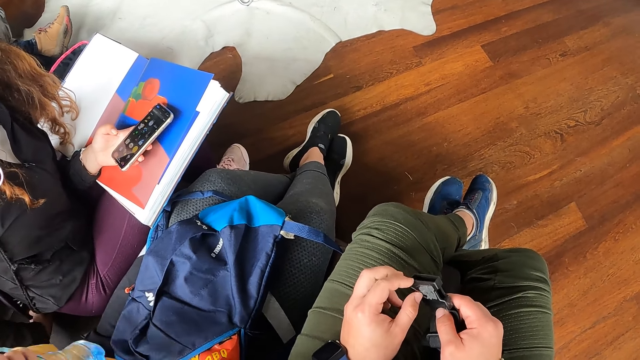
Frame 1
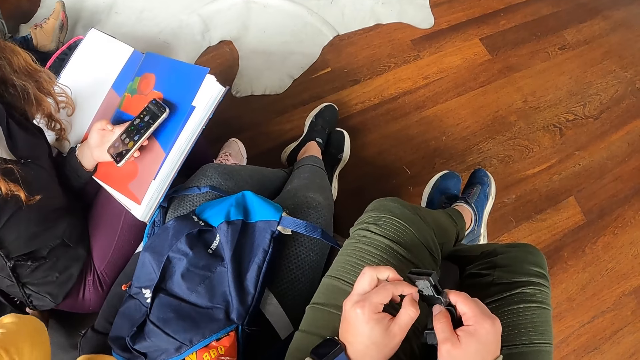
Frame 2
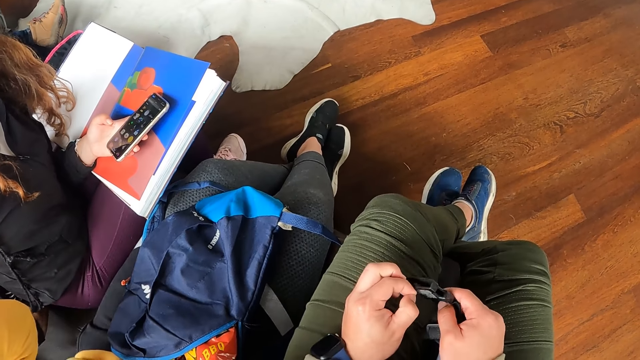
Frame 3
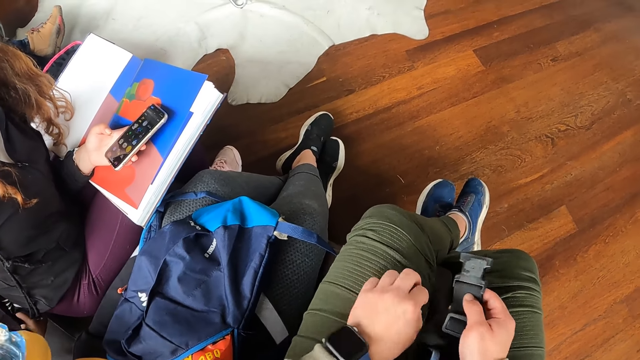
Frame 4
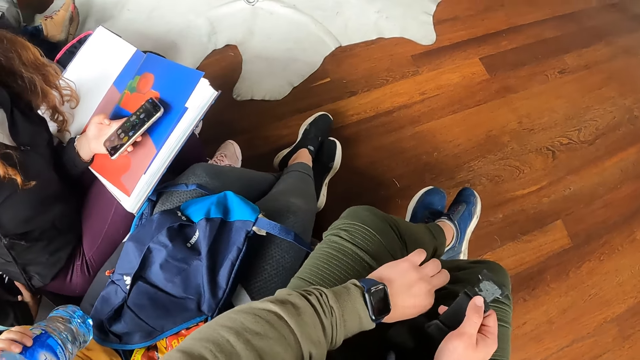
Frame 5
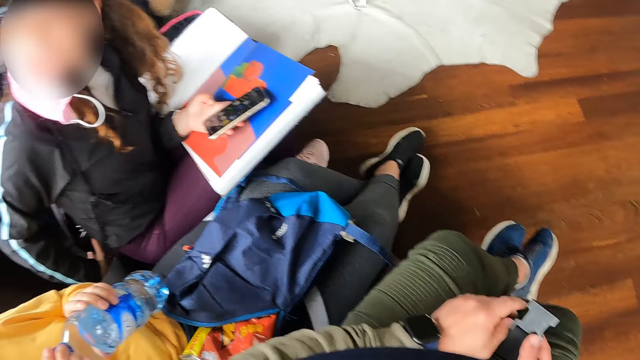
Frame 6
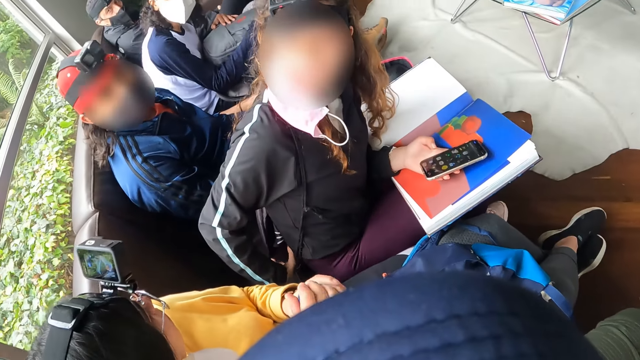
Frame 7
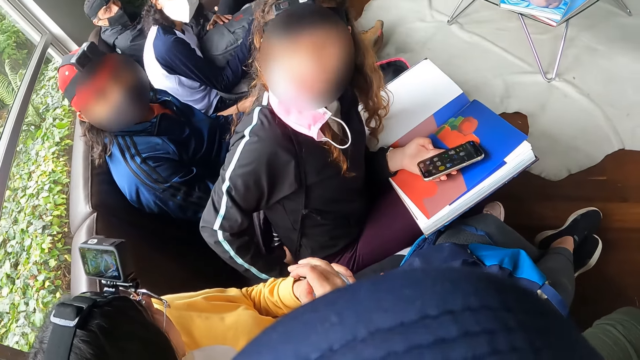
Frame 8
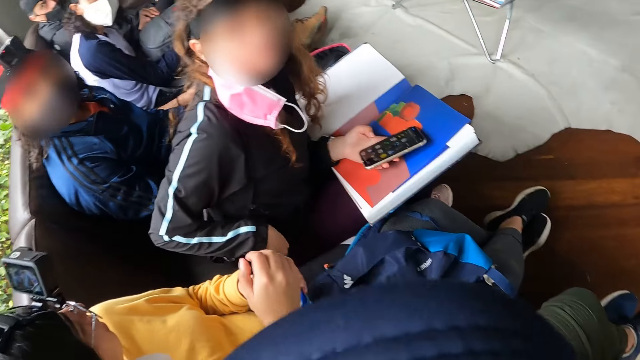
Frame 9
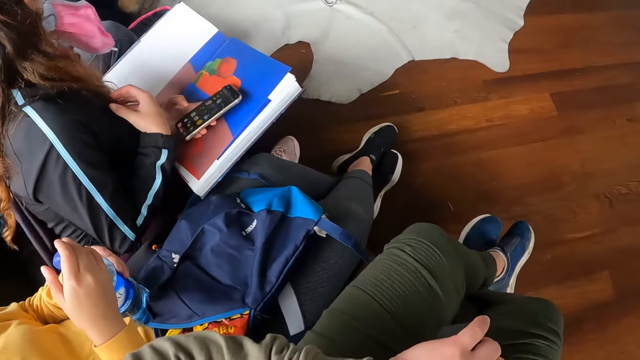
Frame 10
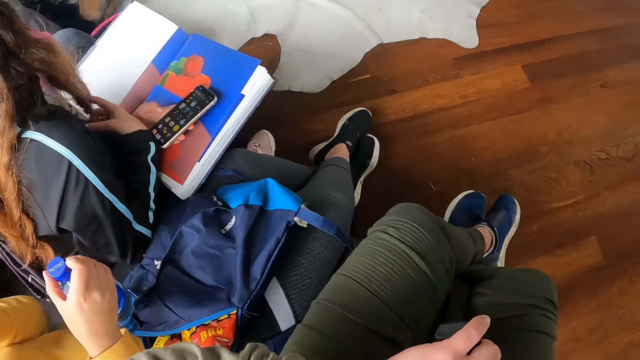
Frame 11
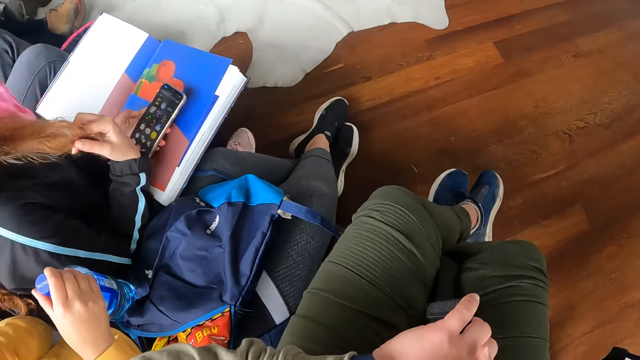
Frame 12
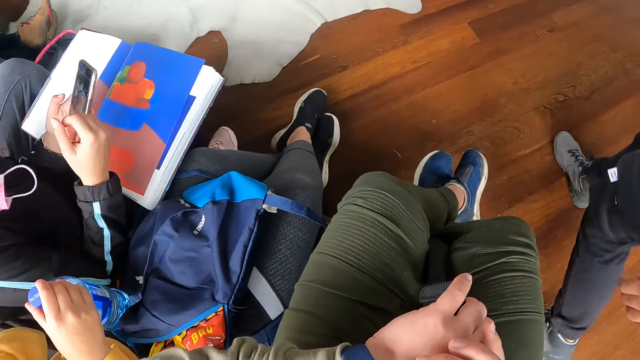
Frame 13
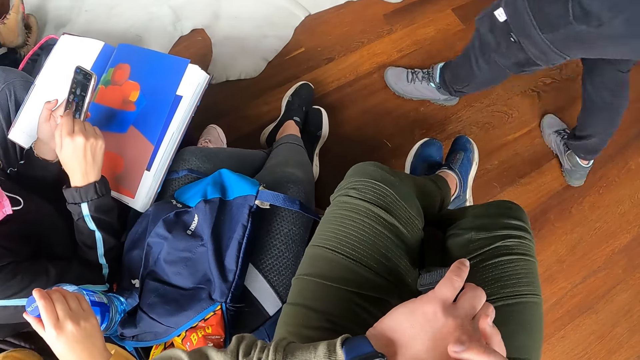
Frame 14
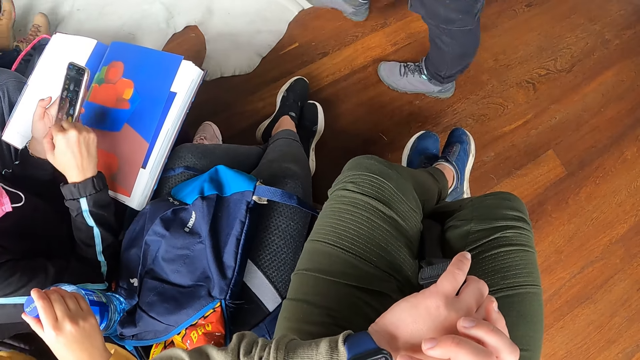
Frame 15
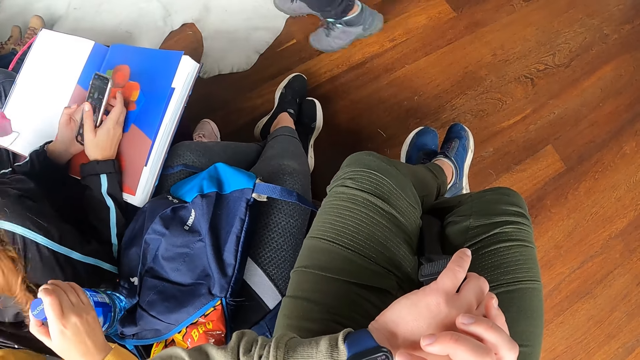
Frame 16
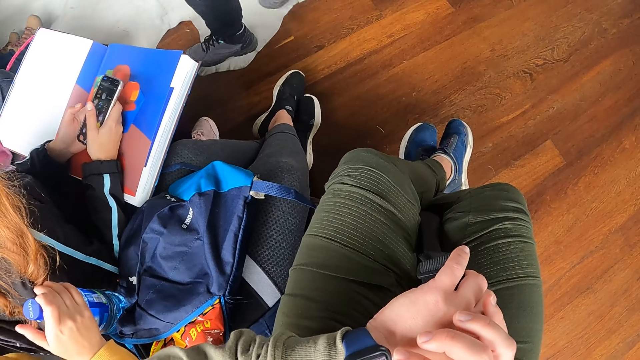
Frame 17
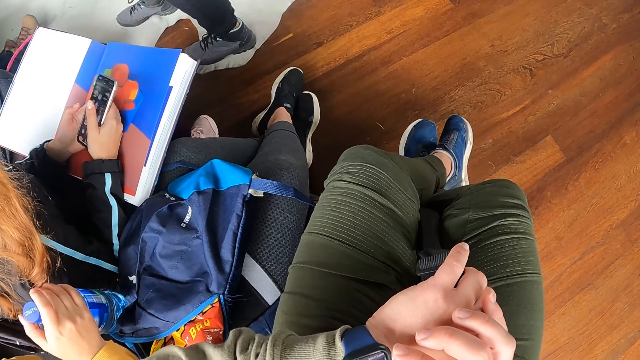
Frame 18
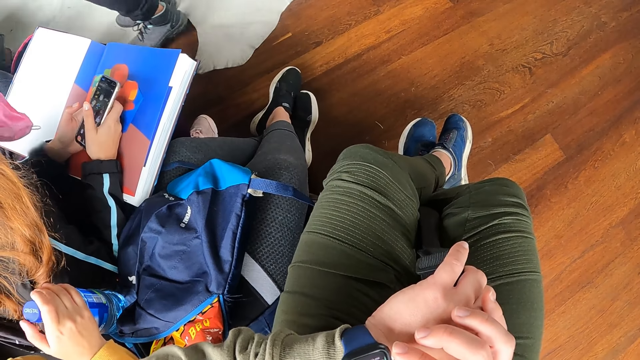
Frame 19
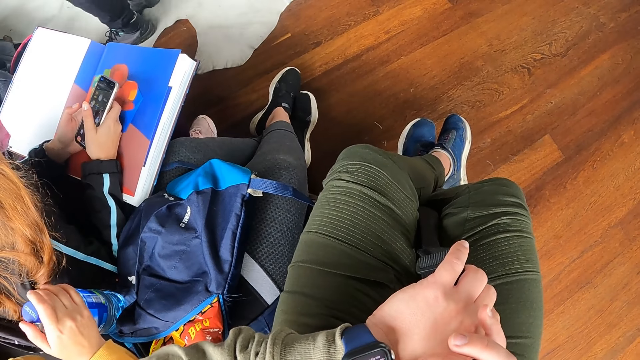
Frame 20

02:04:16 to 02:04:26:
The woman drinks from the bottle of water in her left hand. The woman closes the bottle of water with both hands. The camera wearer operates the wrist watch on her left hand with her right hand. Another woman operates the phone with both hands.

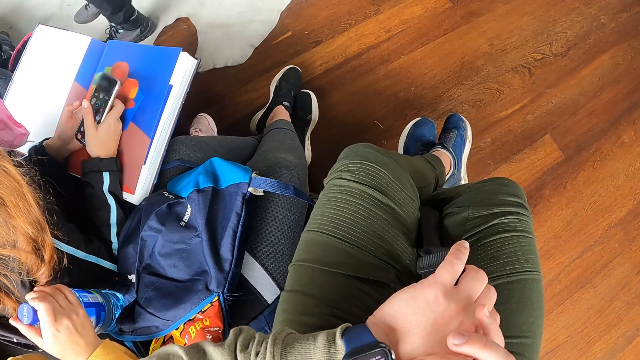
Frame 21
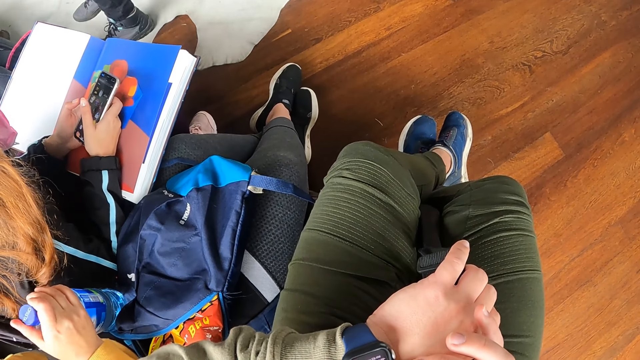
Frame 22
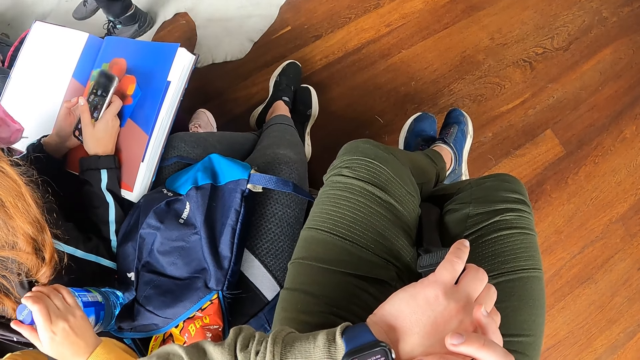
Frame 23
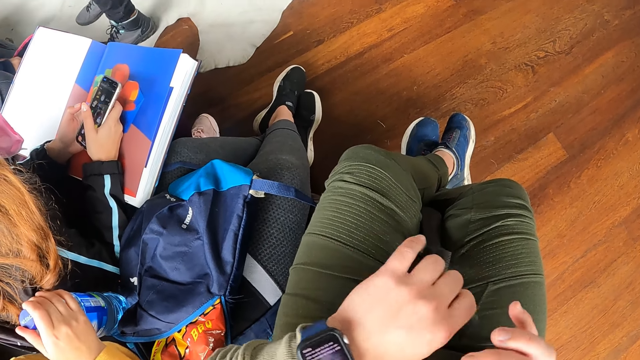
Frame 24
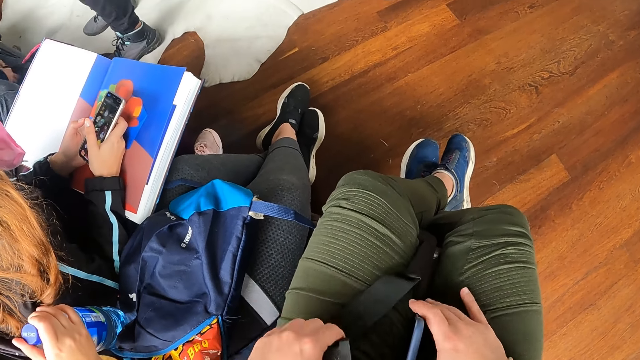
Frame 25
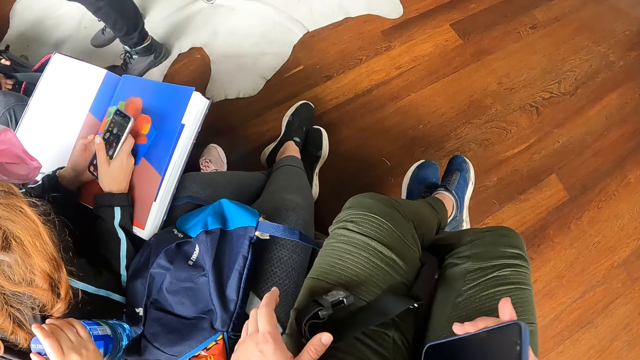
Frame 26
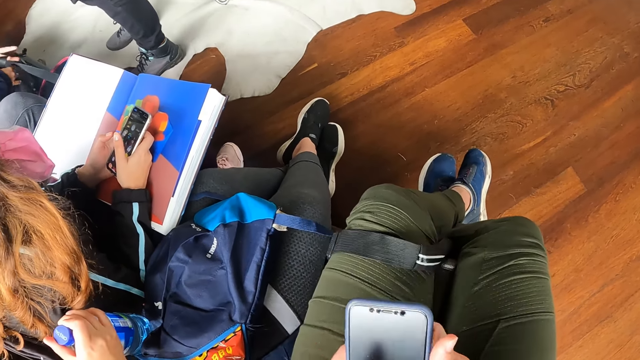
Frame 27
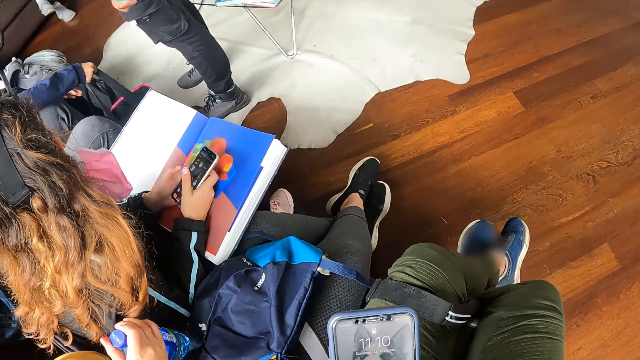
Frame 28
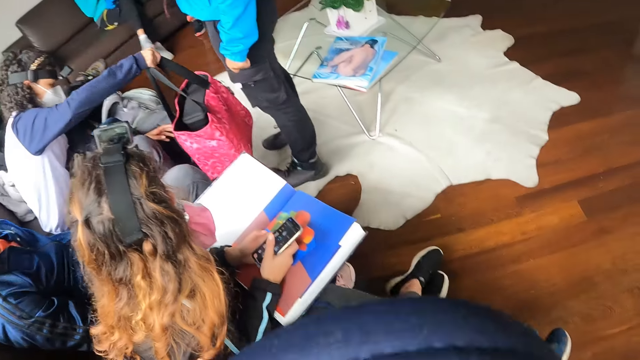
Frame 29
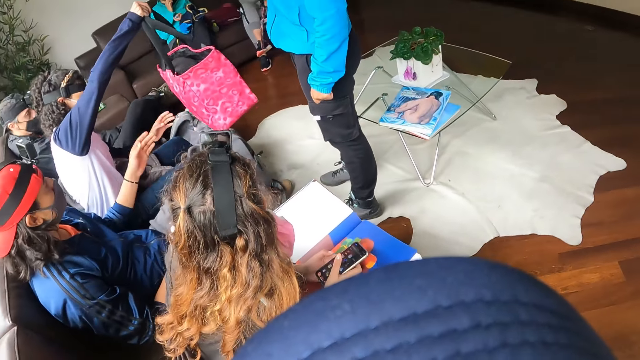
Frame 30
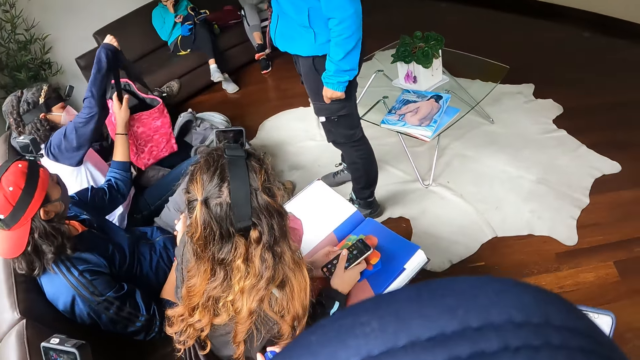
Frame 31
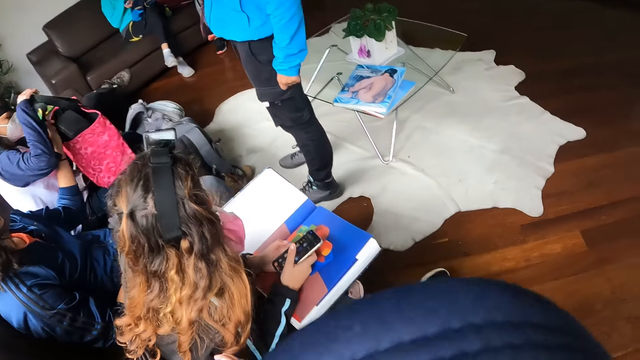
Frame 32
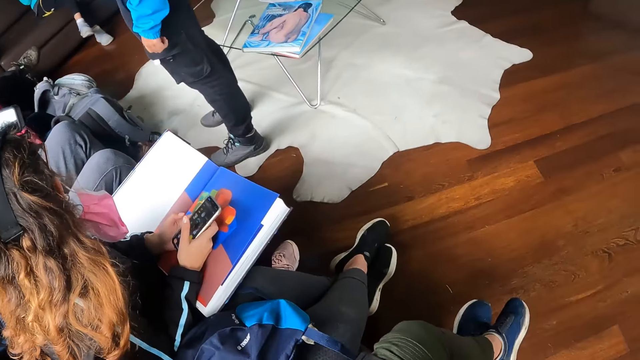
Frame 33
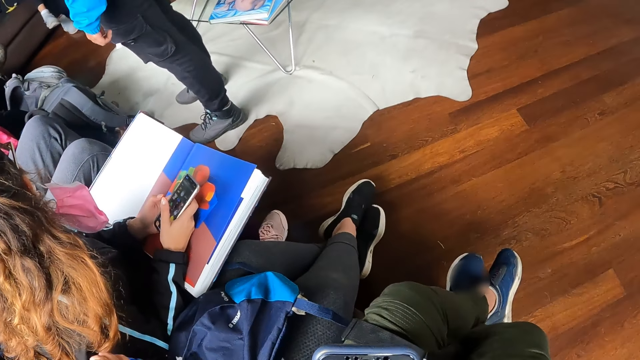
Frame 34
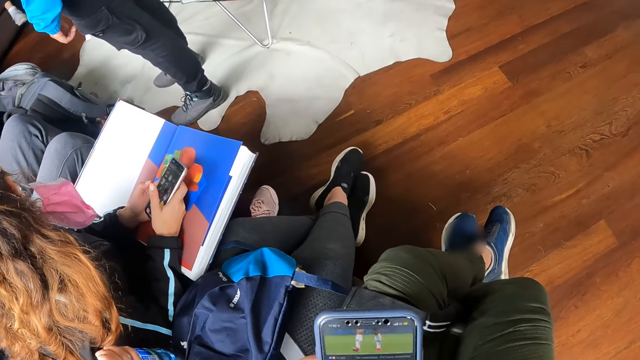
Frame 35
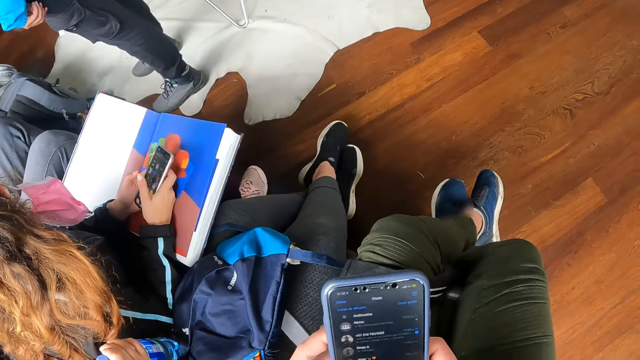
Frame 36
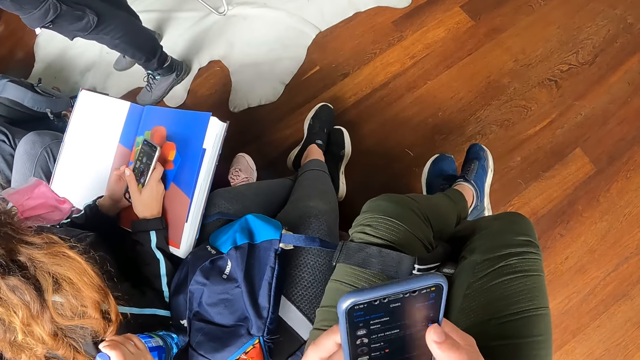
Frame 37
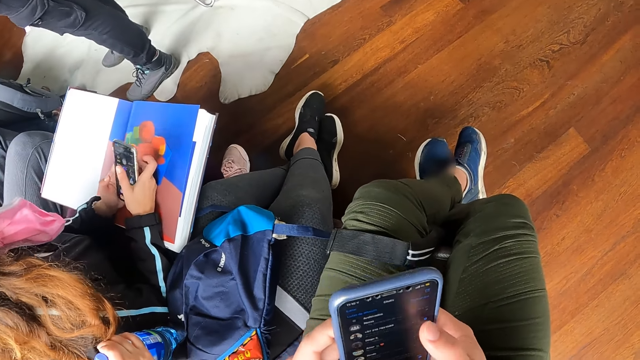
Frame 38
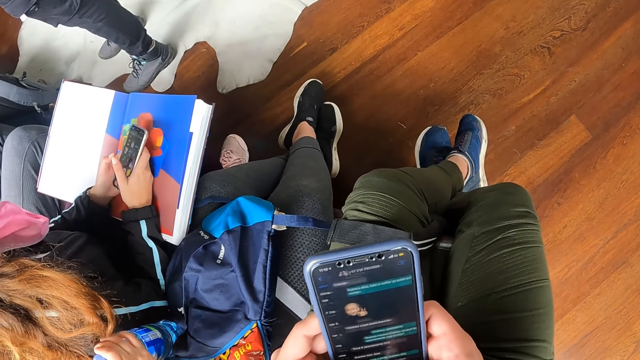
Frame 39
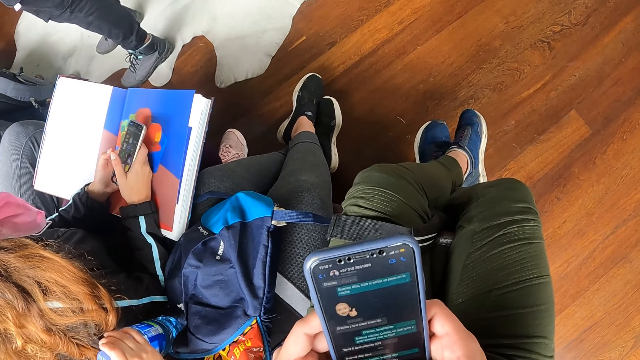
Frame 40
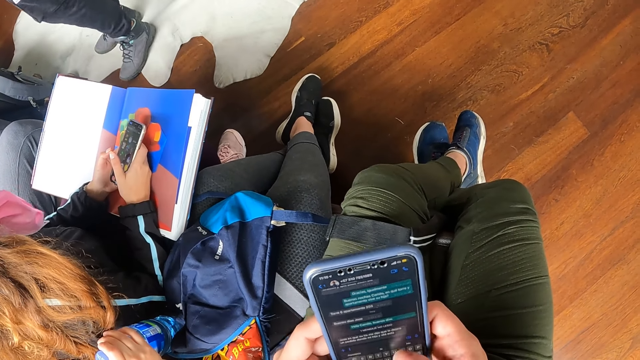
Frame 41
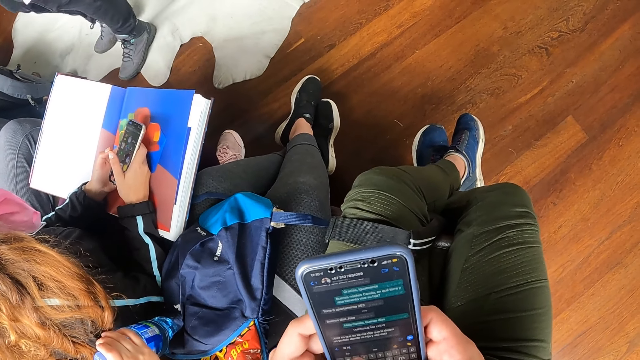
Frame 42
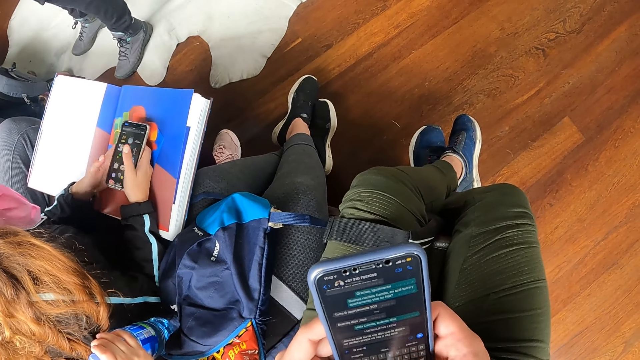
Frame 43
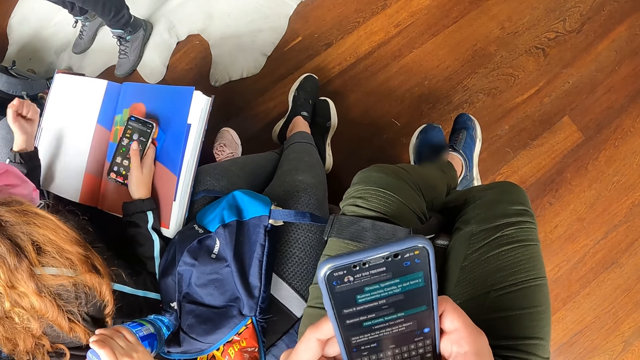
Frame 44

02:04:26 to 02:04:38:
The camera wearer picks up the phone in her lap with her right hand. A woman moves a pink bag from the floor to her legs. The camera wearer operates the phone in both hands. The man assists the woman with his left hand.
